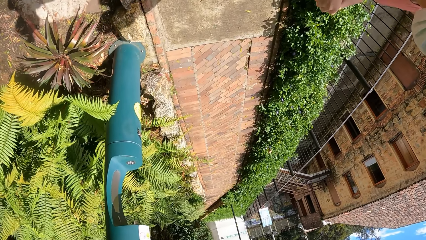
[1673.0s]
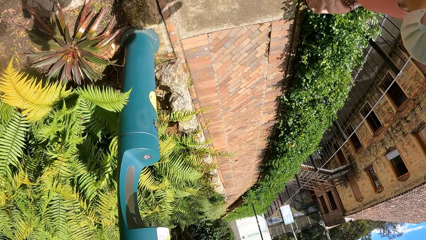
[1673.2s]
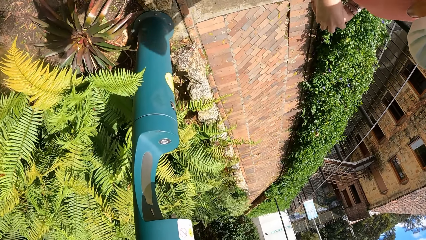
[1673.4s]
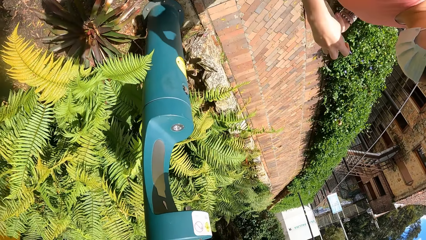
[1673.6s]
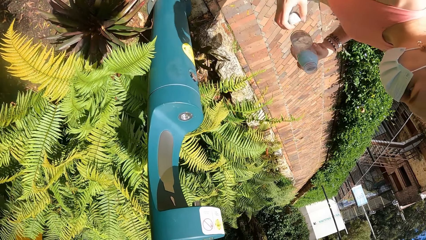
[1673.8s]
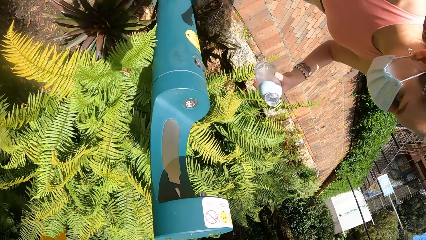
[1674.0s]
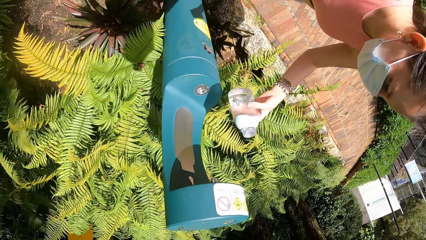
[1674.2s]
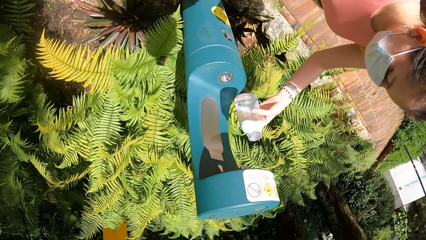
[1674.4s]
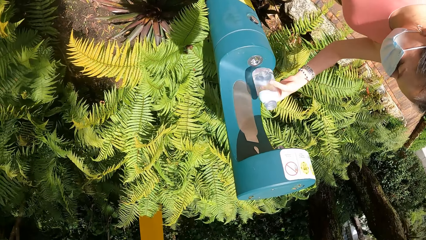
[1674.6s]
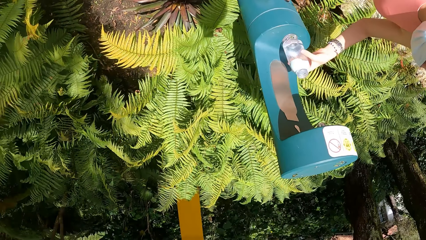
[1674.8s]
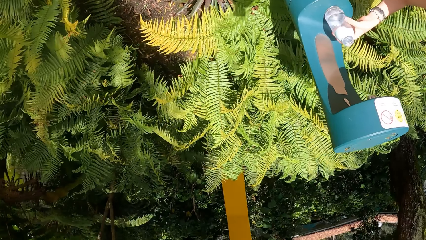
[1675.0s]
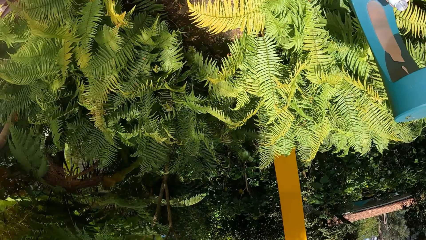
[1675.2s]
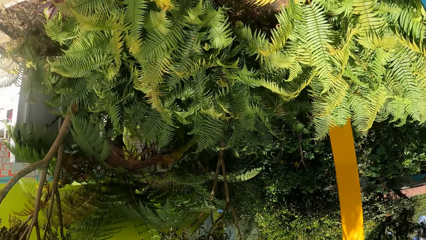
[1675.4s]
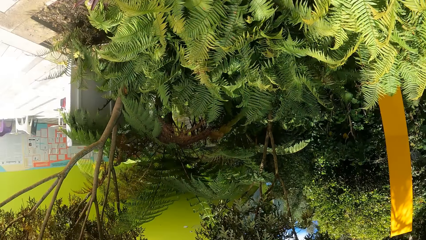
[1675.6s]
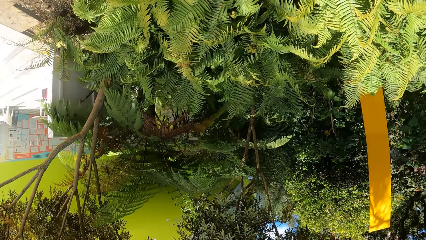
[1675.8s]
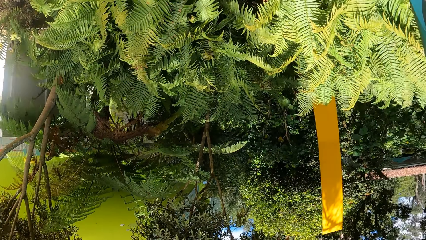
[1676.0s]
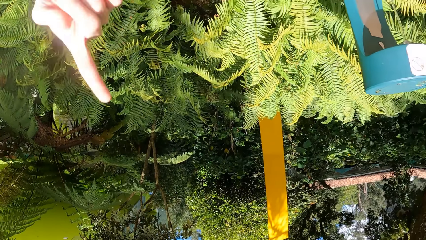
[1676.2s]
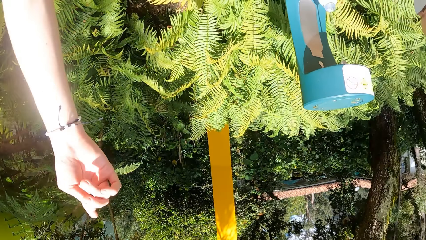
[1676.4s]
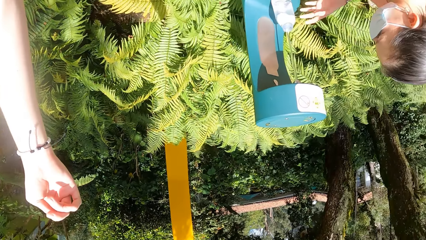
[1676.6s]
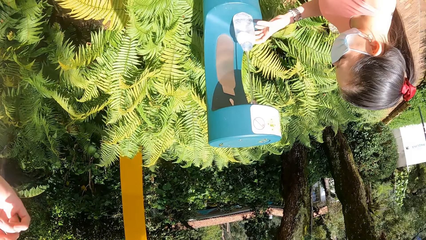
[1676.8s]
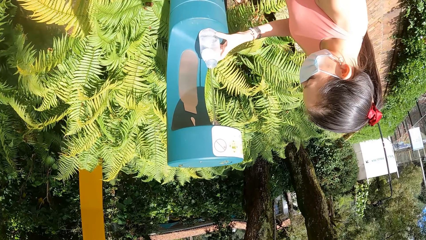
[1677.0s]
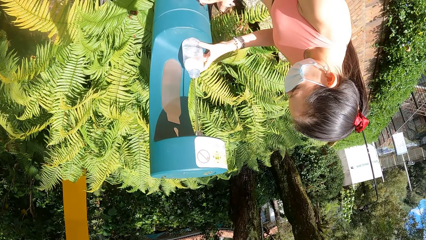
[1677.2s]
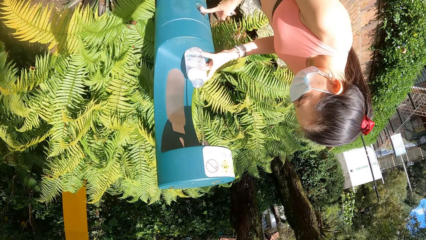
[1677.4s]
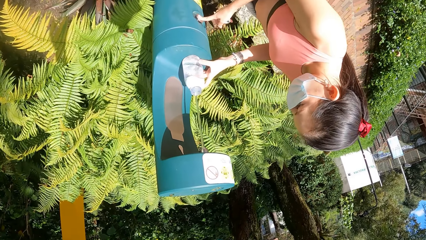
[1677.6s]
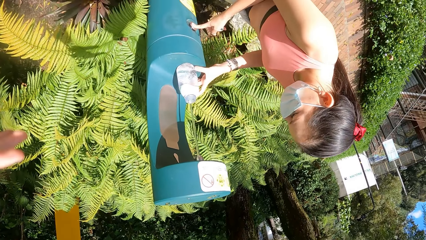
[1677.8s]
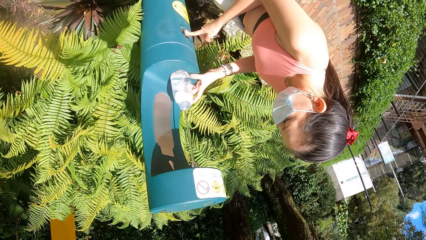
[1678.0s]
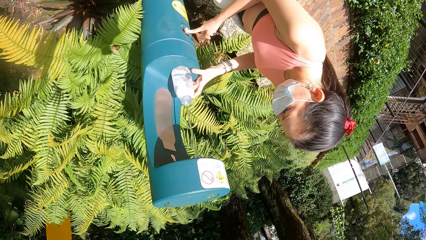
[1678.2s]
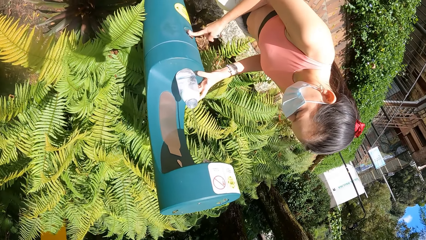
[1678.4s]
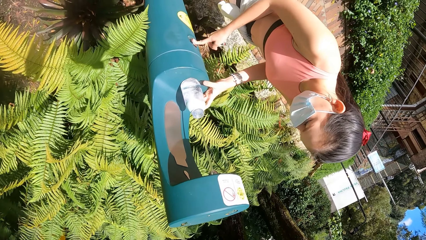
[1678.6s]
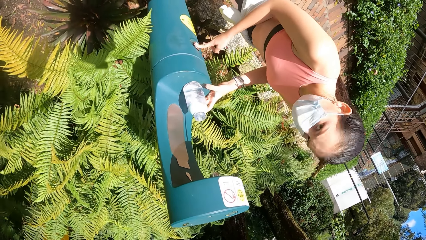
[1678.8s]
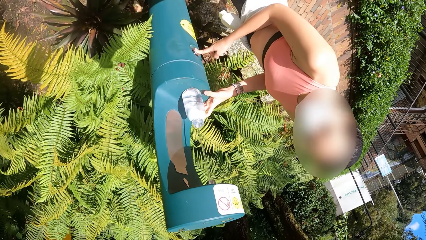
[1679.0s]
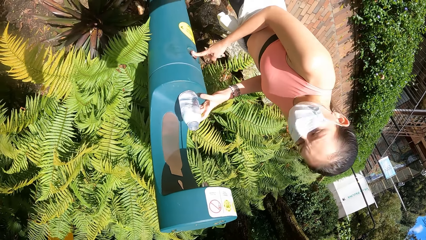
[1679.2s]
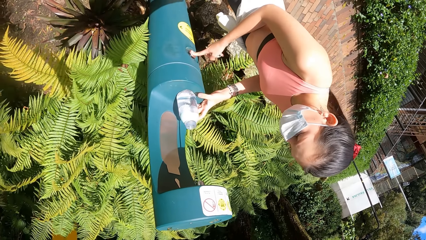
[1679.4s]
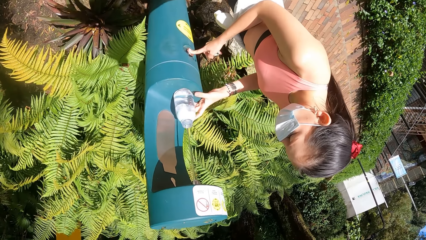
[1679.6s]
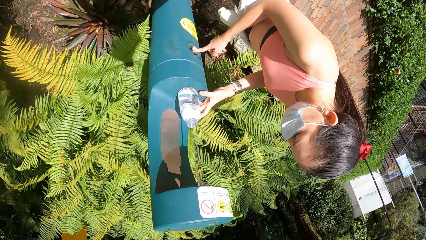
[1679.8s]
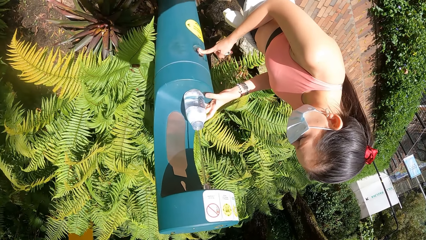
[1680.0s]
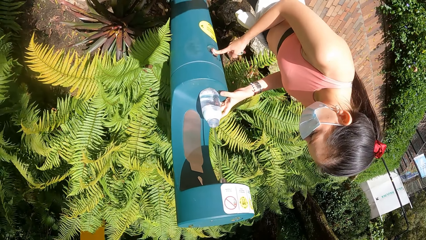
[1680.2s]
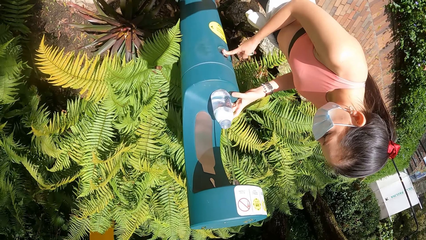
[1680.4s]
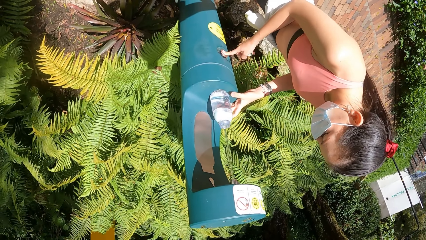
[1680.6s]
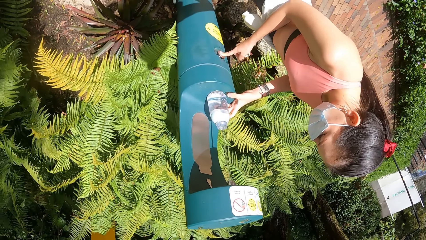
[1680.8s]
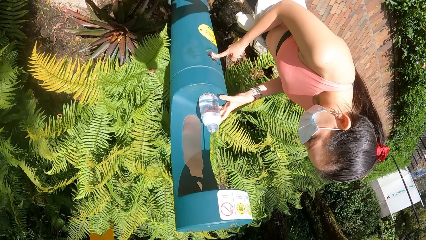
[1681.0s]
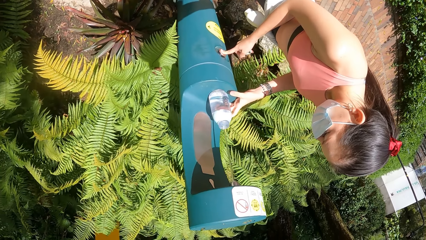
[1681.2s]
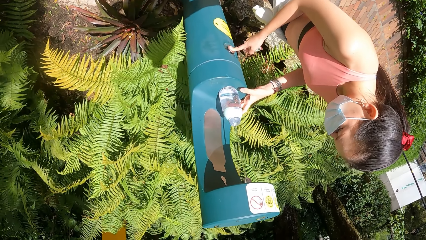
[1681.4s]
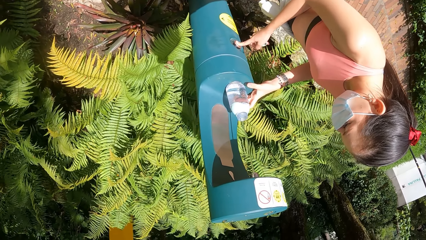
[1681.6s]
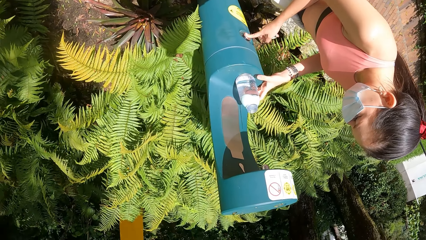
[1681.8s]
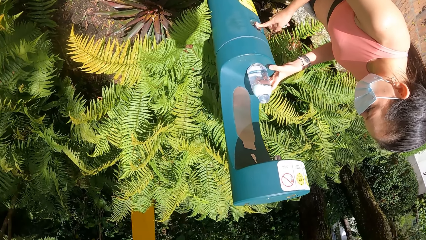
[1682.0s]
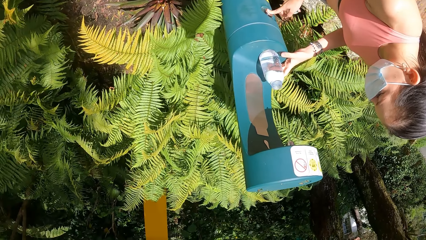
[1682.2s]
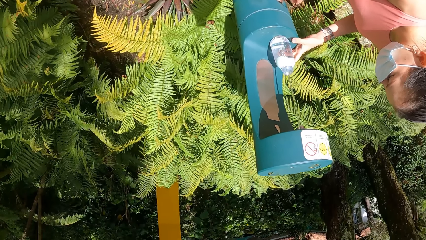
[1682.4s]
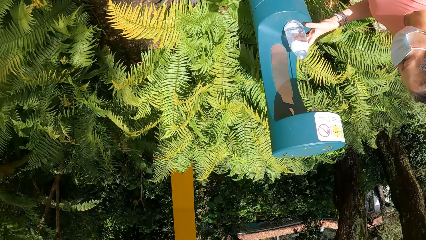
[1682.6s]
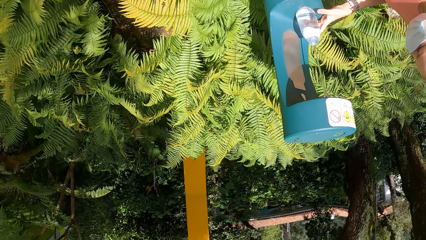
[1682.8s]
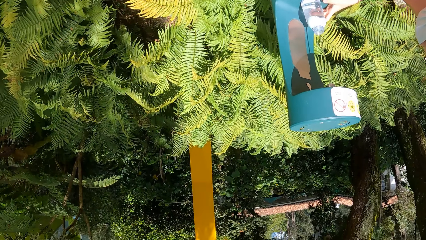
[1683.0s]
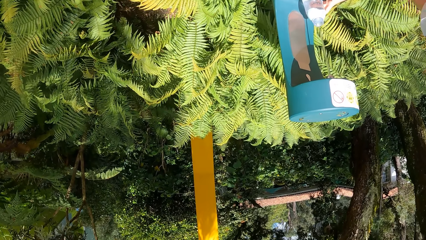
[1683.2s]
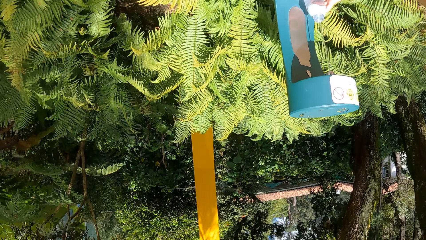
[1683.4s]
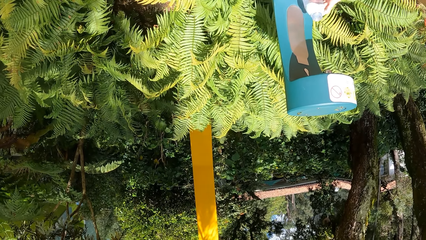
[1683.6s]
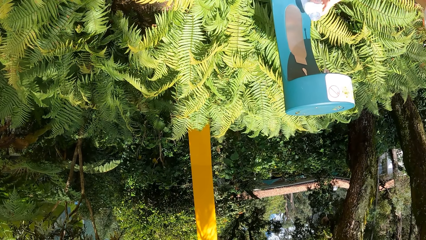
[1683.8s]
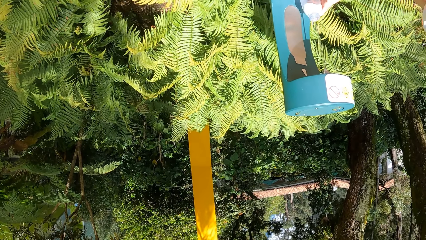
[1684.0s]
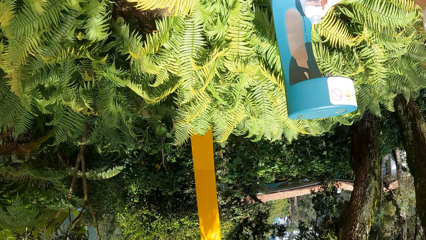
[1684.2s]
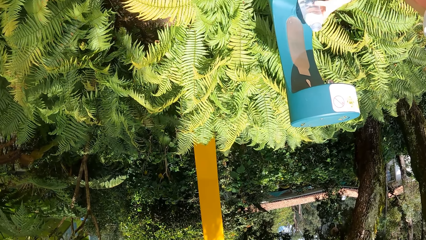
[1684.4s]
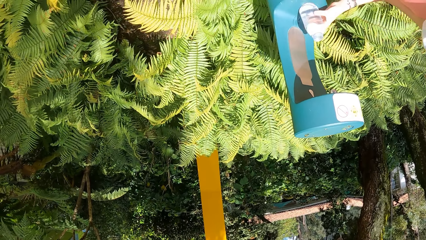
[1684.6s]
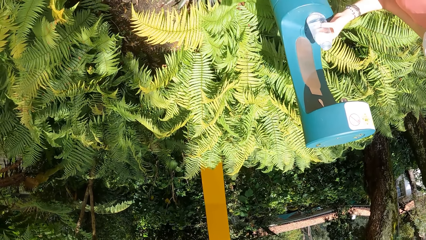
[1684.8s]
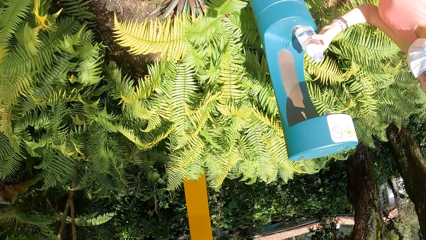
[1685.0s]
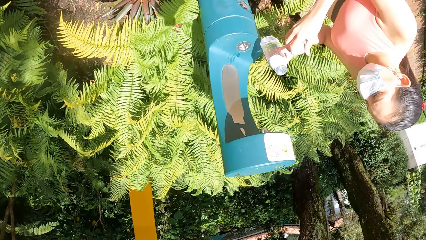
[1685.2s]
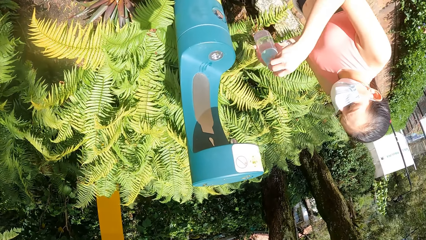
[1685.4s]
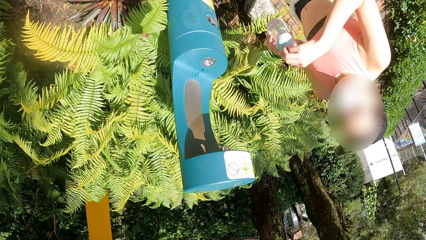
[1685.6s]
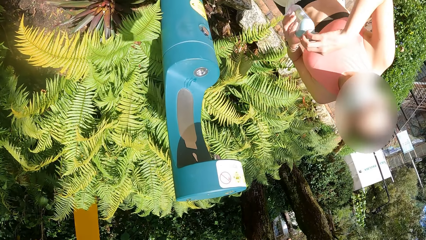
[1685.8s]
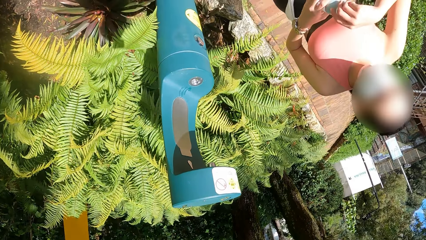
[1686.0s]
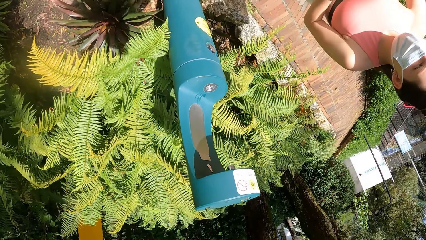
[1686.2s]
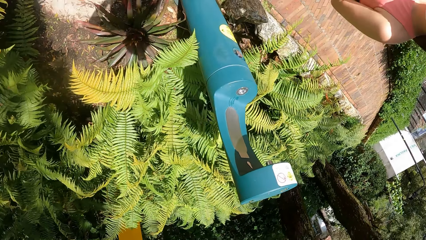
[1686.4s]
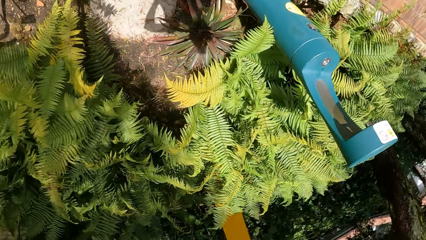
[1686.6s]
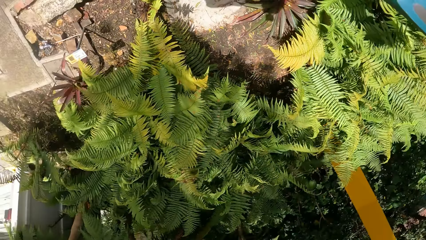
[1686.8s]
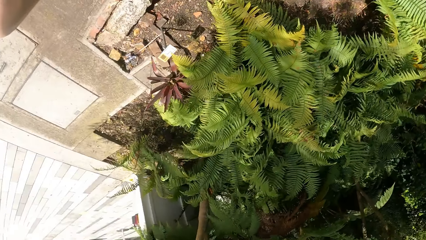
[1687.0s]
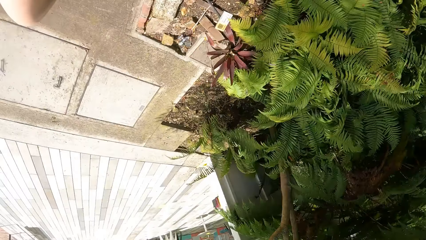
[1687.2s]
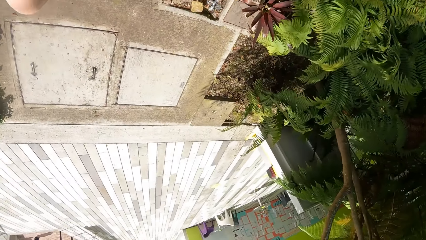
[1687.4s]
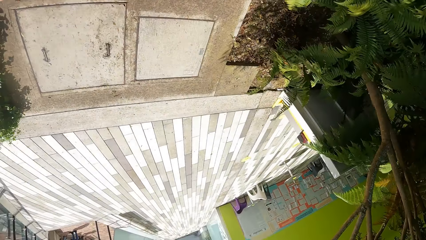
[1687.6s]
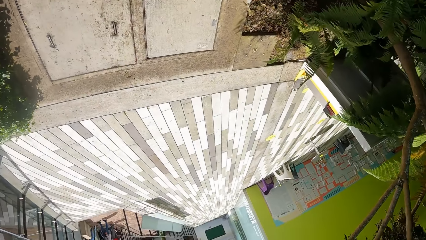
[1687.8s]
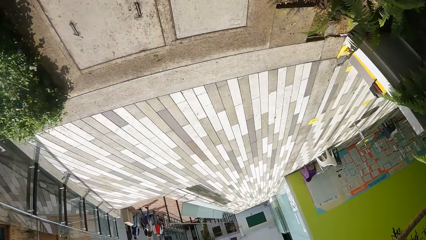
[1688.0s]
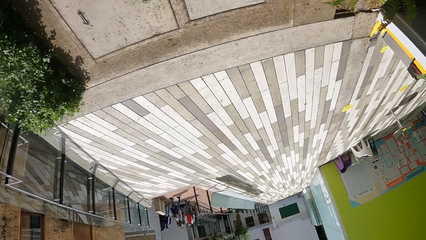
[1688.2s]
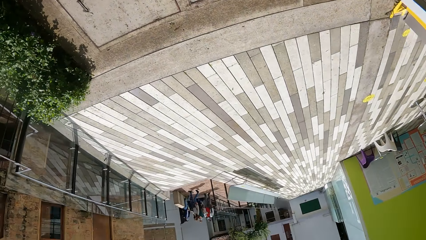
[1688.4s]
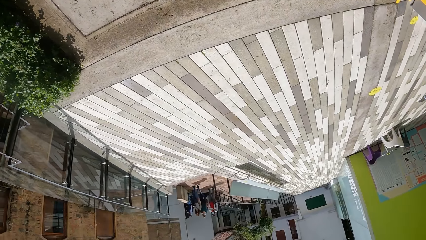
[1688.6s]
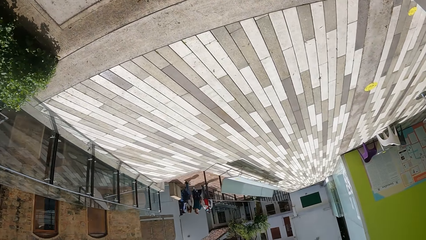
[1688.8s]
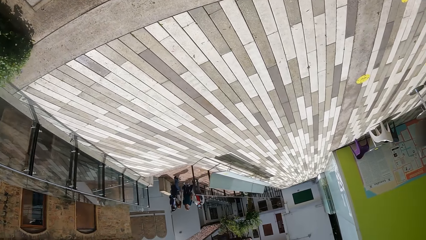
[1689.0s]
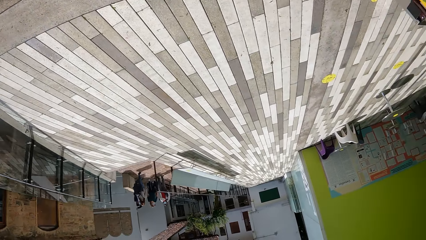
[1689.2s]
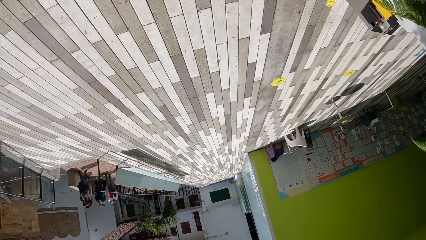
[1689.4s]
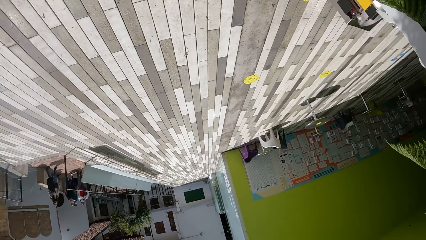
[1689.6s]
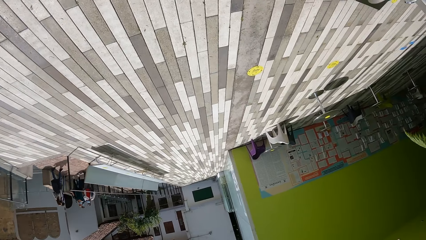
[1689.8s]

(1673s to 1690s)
The camera wearer looks at a lady. The lady fetches water from the tap. The lady puts a bottle on a surface. The camera wearer looks around the building. The lady puts the lid on the bottle. The camera wearer walks.
